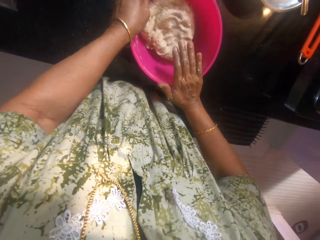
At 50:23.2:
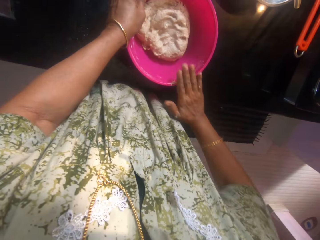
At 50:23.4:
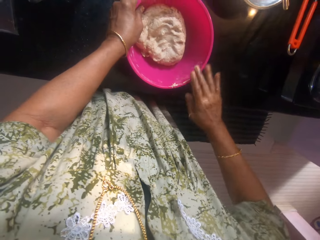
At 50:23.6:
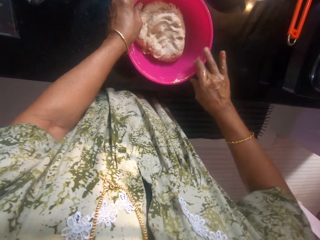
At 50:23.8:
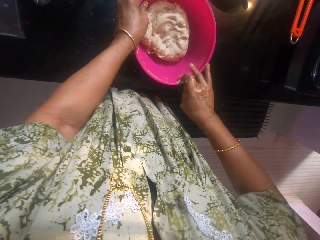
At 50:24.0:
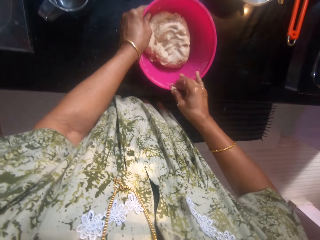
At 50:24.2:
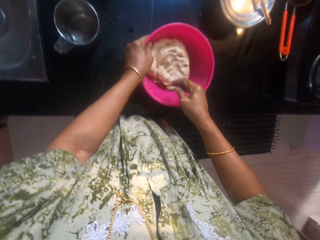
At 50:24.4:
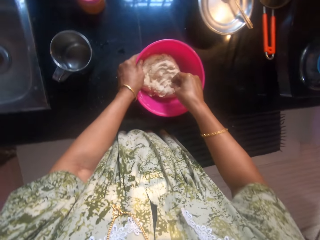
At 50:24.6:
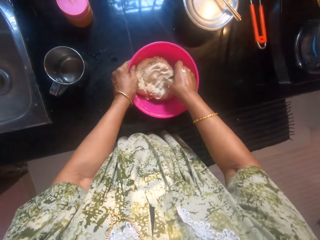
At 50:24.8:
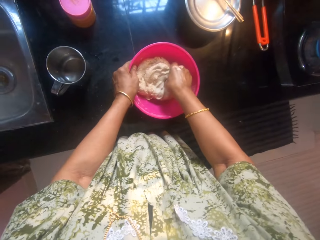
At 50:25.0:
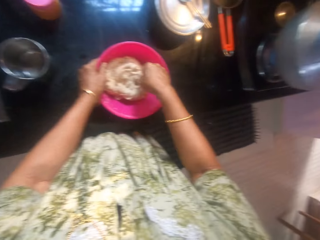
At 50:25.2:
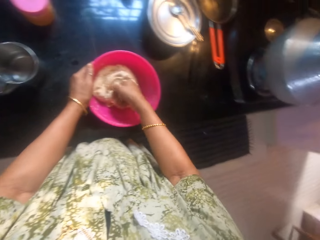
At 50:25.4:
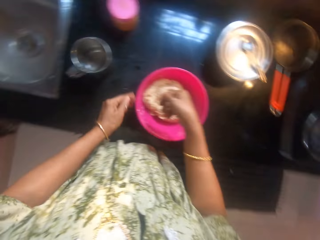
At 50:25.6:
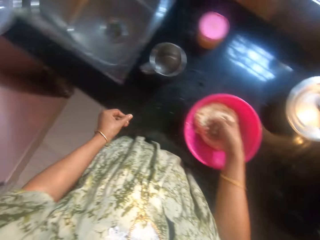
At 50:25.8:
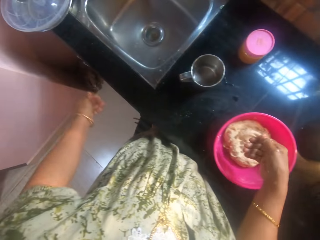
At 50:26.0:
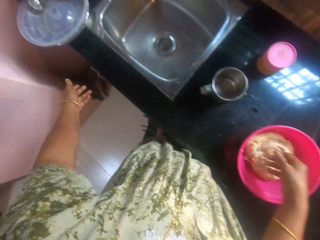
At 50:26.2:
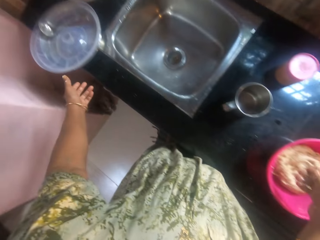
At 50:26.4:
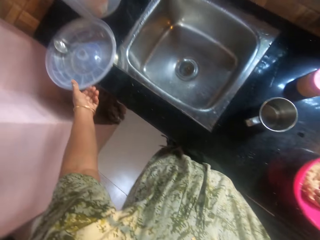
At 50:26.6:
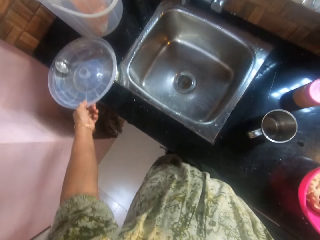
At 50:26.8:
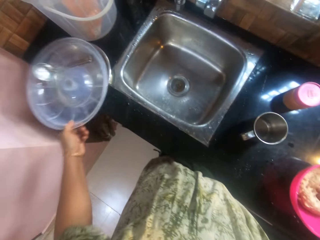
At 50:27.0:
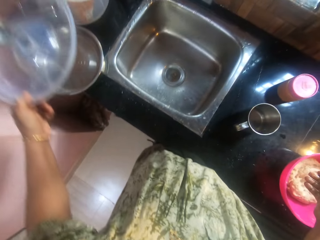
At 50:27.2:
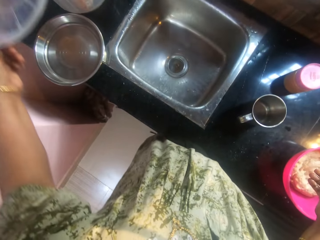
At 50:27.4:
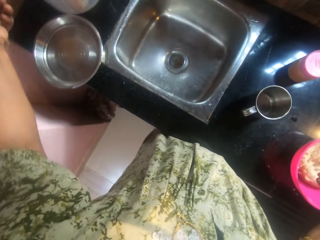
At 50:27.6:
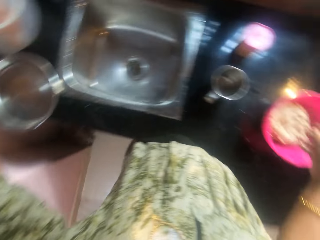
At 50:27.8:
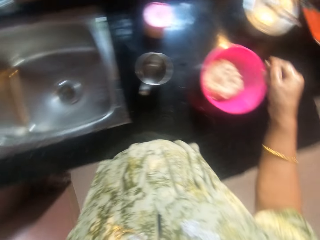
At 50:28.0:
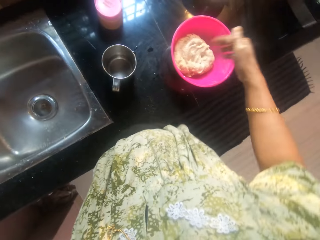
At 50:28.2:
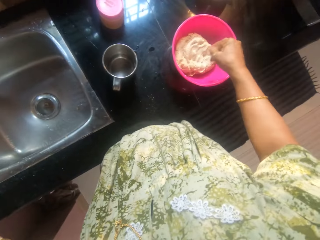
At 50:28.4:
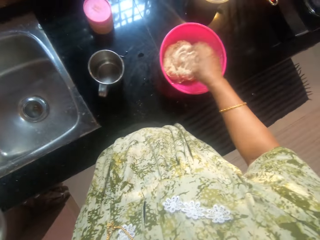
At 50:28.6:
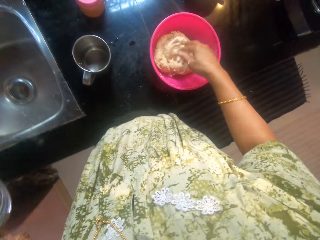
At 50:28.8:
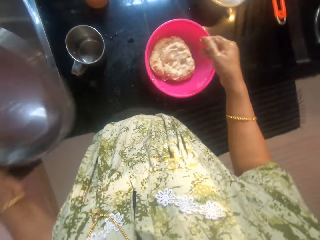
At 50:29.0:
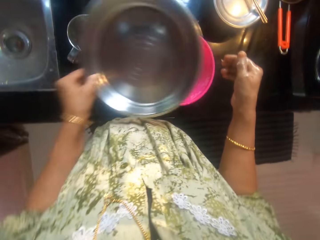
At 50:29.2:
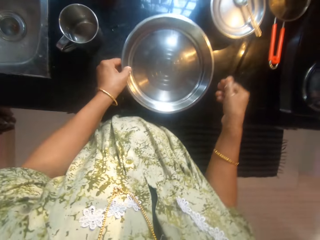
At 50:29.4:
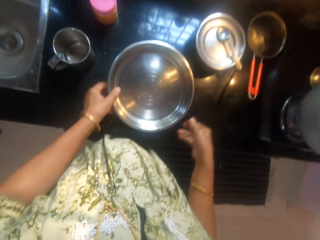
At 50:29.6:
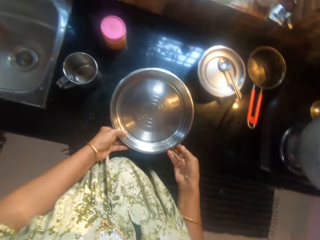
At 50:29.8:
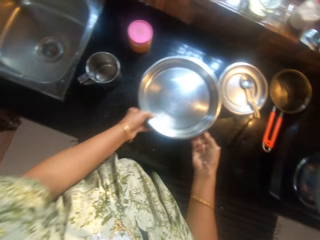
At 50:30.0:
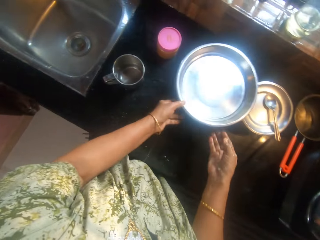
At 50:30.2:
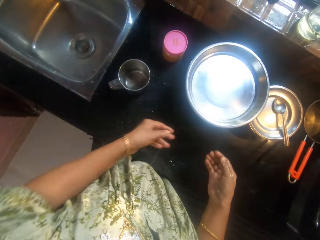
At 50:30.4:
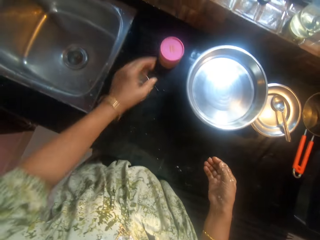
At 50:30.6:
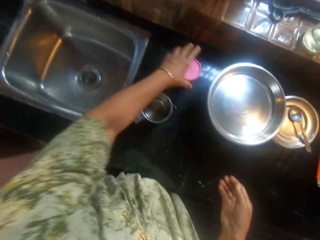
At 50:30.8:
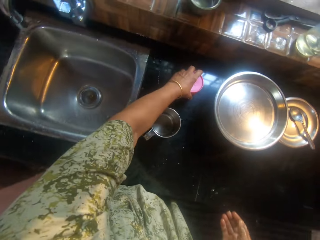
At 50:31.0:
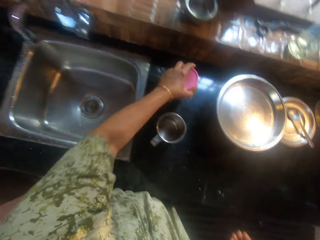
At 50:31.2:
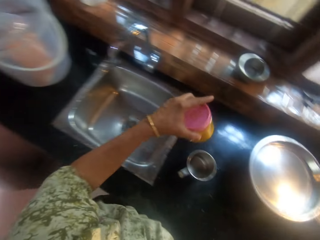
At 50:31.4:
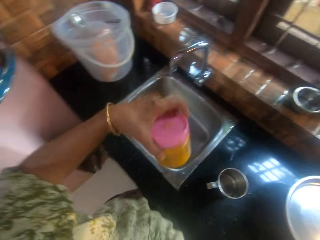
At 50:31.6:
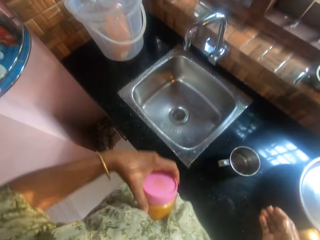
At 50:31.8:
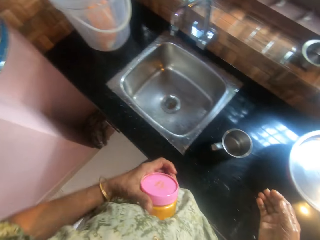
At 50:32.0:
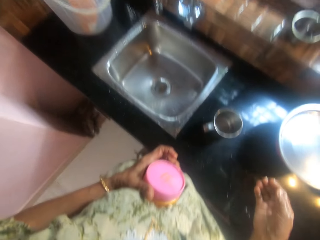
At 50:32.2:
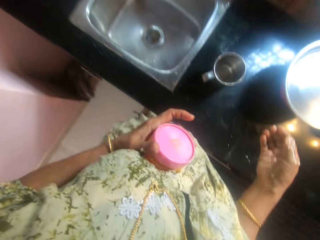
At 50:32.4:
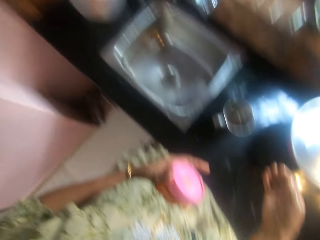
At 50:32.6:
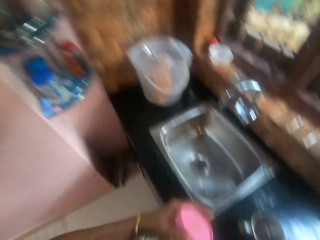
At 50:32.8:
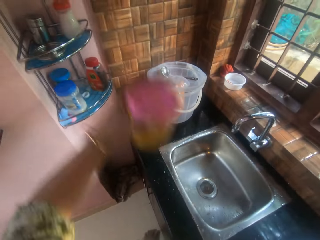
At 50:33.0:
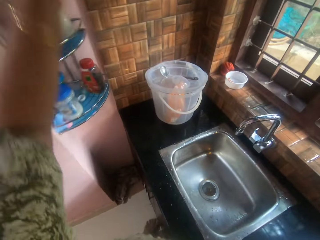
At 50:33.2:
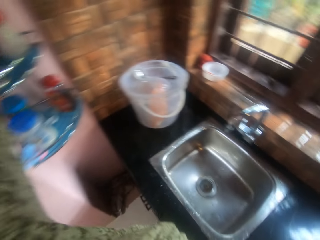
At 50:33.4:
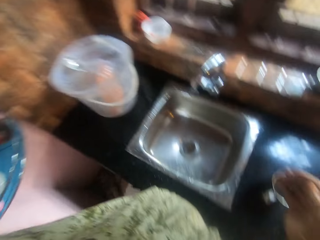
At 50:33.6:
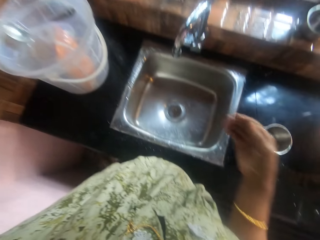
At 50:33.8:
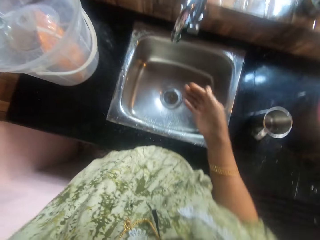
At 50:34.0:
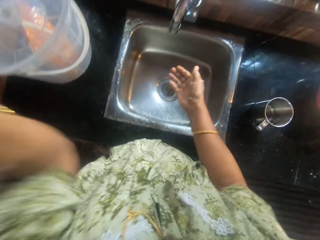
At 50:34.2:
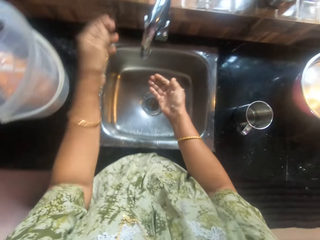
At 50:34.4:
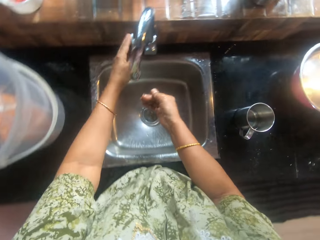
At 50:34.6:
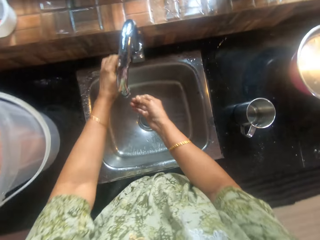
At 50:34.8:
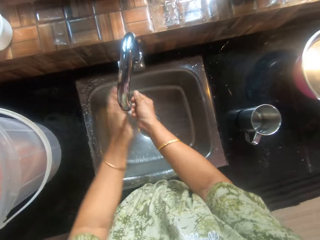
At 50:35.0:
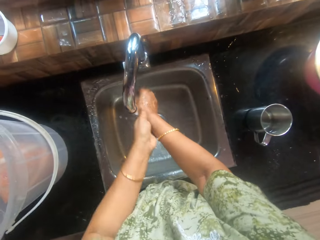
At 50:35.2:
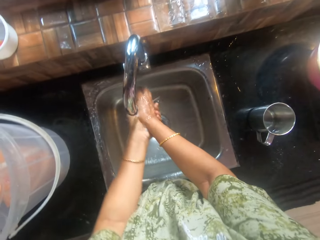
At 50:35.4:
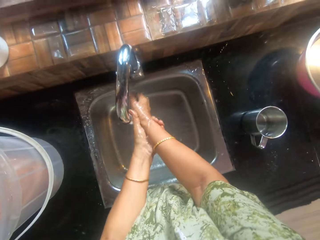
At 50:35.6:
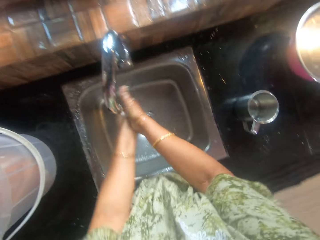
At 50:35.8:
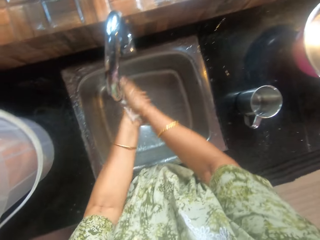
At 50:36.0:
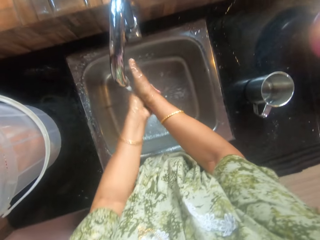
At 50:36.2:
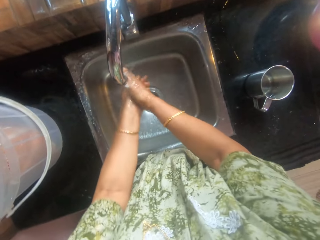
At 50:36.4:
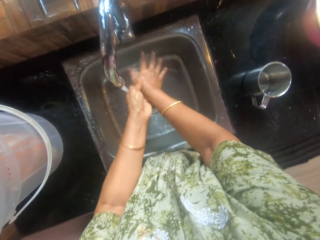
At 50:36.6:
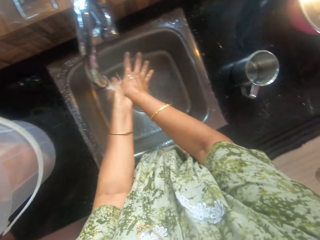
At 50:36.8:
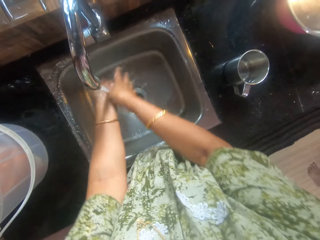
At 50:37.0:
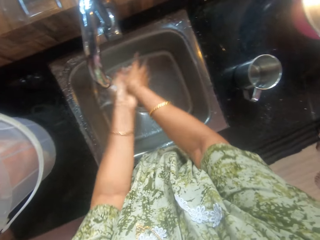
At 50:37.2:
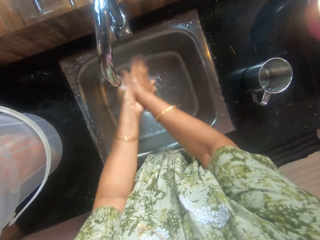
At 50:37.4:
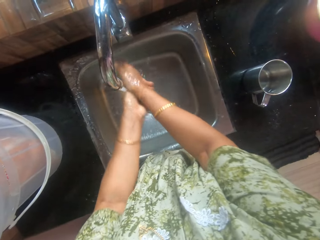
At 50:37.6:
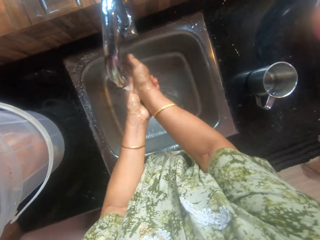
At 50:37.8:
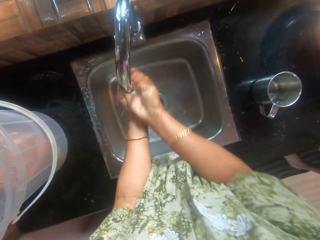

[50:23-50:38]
The camera wearer changes the position of a plastic plate on the slab with her left hand. She covers the bowl with another plate in her left hand. She changes the position of the bowl on the slab with both hands. She takes a container off the slab with her left hand. She puts the container on the shelf. She opens a tap with her left hand and washes both hands.

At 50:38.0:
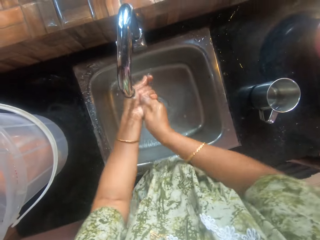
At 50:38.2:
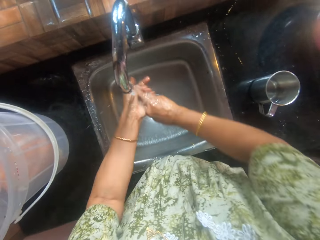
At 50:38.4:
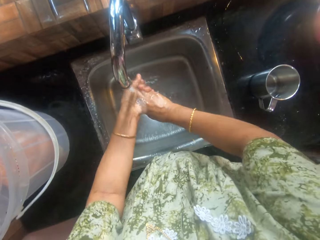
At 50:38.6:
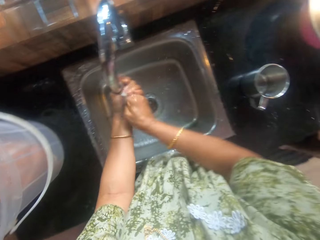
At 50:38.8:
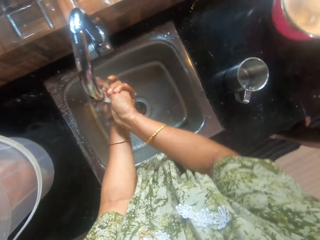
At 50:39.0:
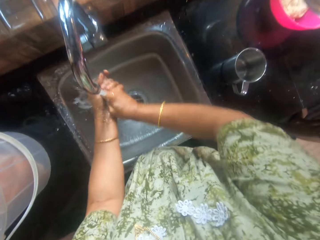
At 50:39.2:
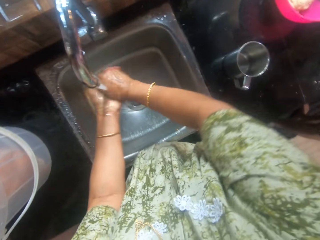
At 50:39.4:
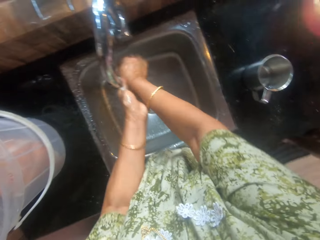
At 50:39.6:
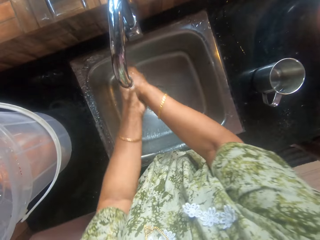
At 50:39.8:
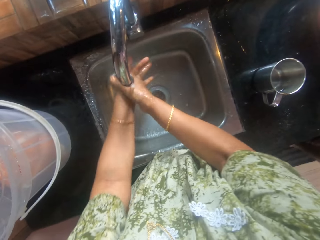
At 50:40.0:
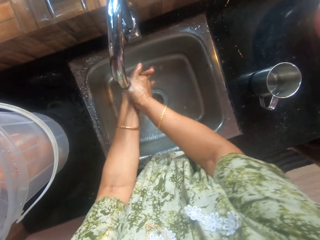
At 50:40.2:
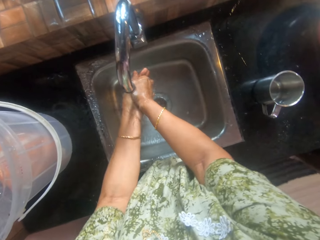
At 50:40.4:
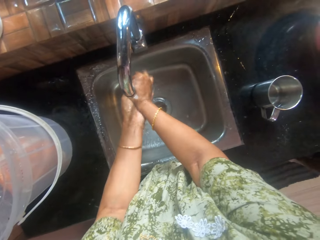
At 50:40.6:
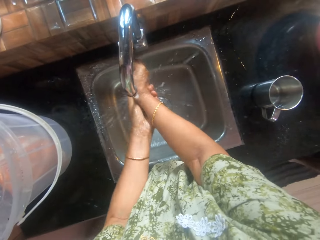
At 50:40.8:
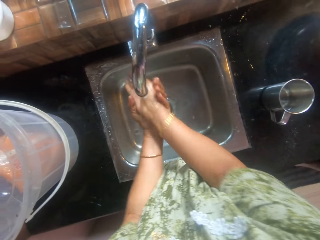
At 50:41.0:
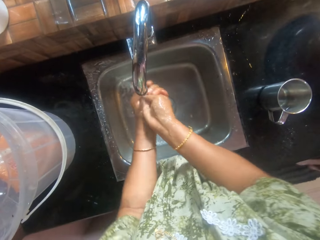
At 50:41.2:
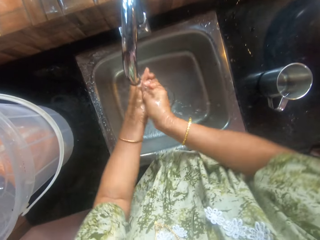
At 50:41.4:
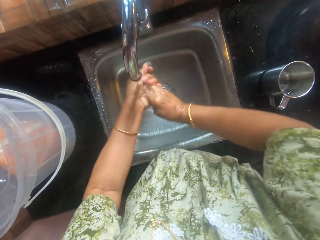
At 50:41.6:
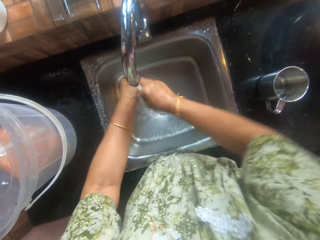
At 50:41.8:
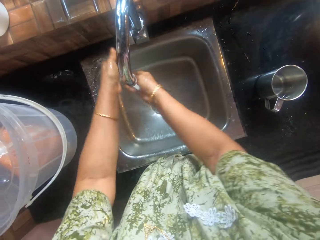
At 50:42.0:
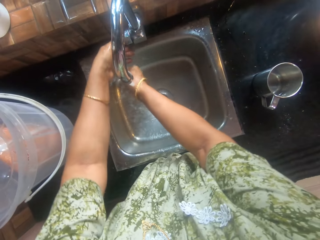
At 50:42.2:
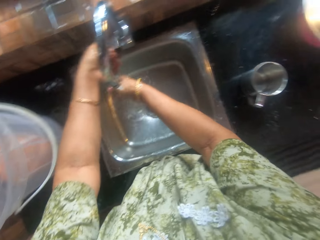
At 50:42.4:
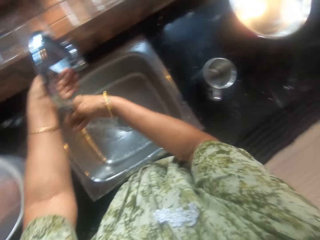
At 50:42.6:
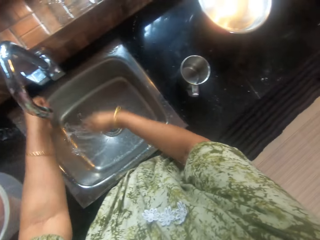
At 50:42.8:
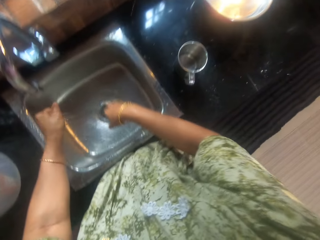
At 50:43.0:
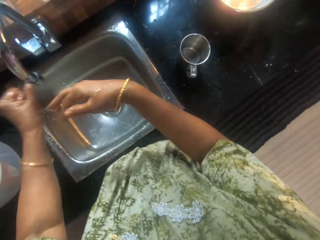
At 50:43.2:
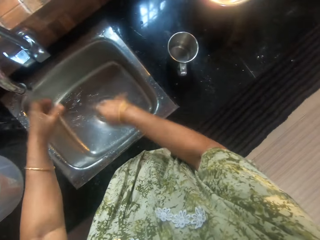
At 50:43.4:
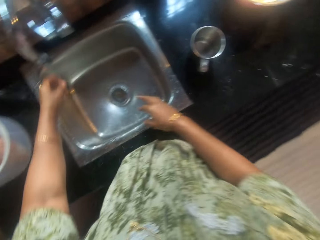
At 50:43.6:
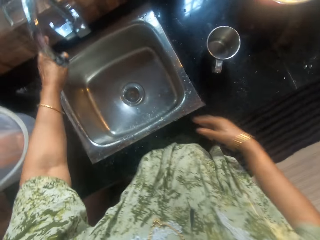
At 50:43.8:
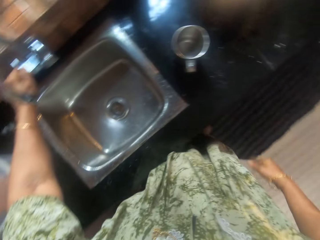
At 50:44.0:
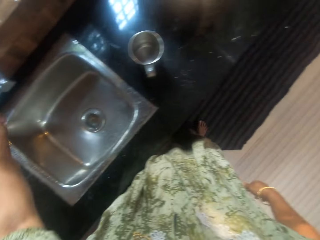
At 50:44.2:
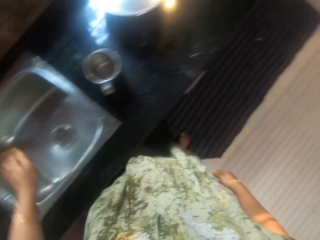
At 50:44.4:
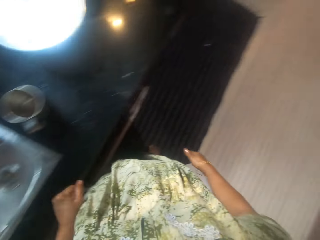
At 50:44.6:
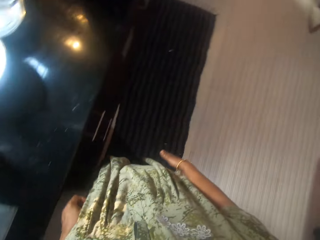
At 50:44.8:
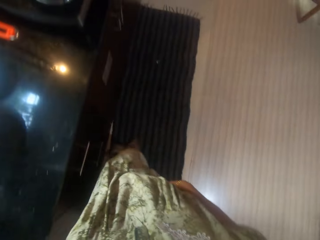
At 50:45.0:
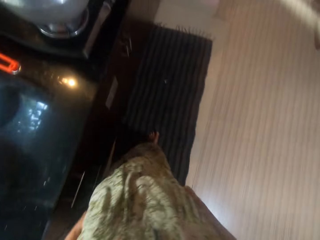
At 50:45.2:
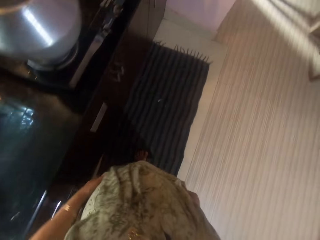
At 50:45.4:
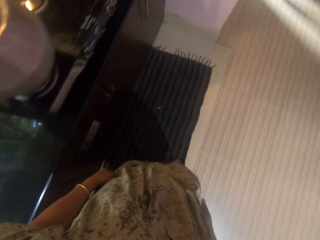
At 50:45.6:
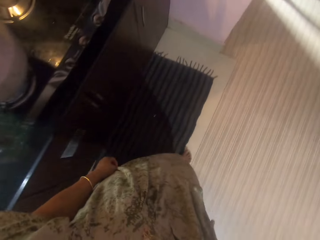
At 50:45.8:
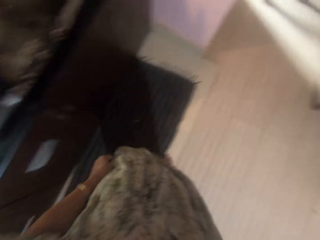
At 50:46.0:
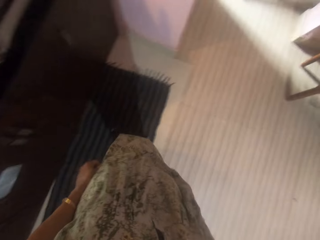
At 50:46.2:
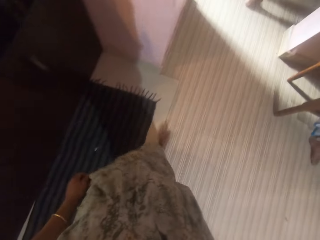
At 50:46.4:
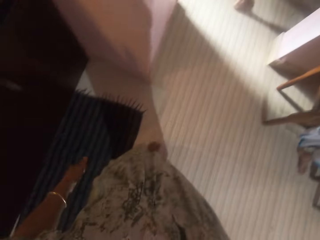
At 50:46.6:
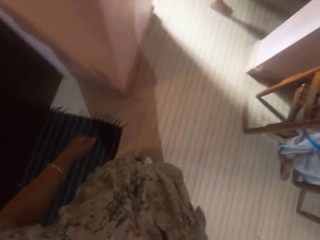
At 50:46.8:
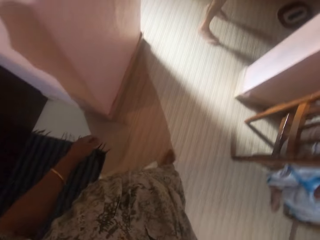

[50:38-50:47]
The camera wearer closes the tap with her left hand. She walks to another room.
